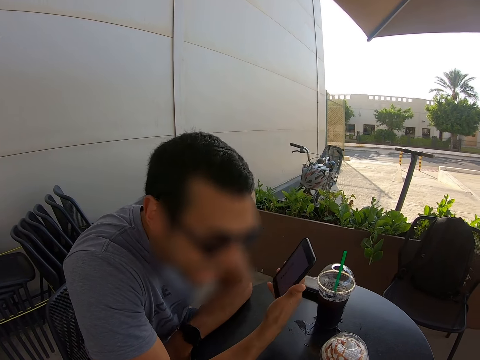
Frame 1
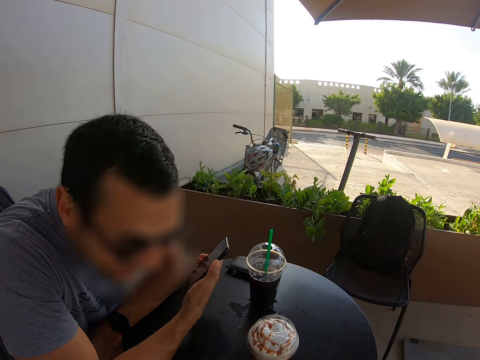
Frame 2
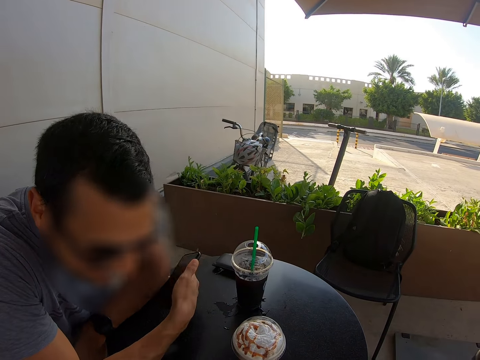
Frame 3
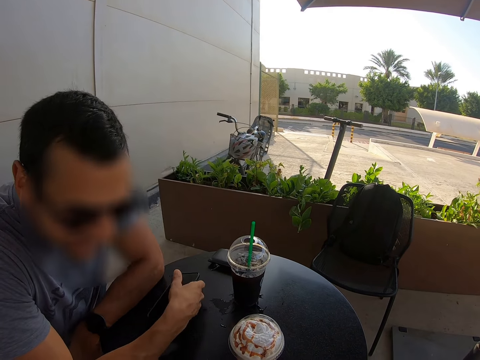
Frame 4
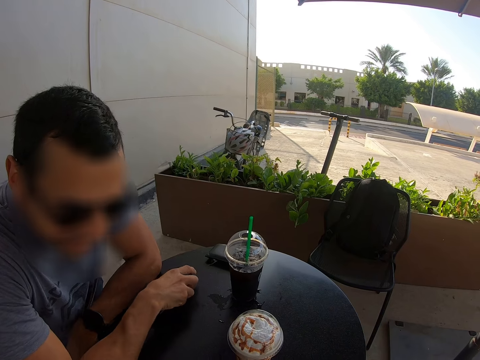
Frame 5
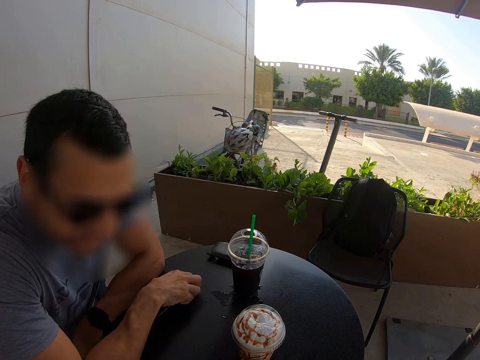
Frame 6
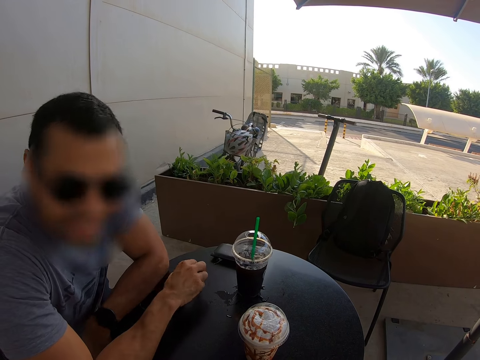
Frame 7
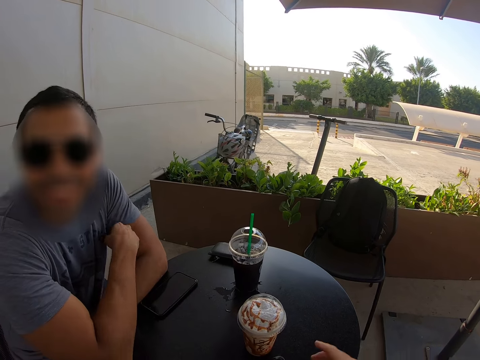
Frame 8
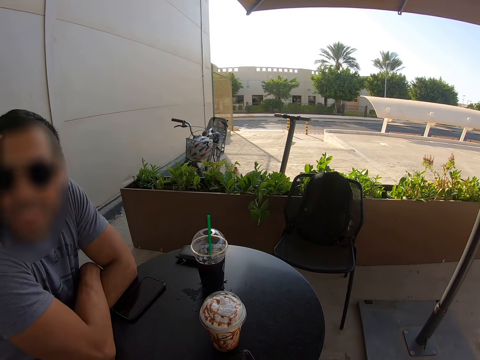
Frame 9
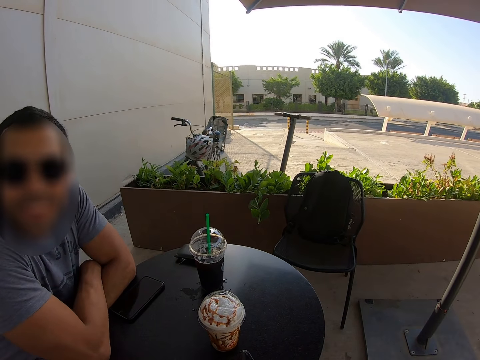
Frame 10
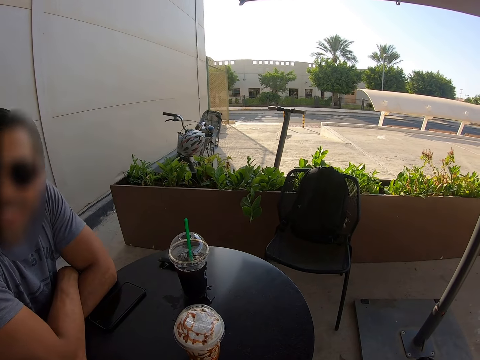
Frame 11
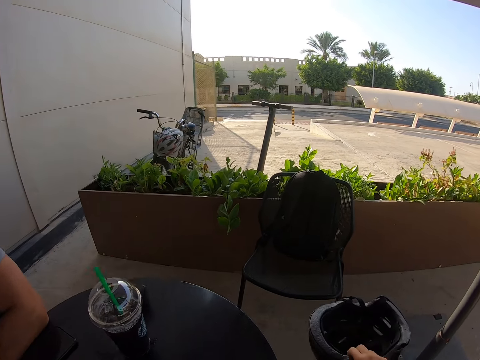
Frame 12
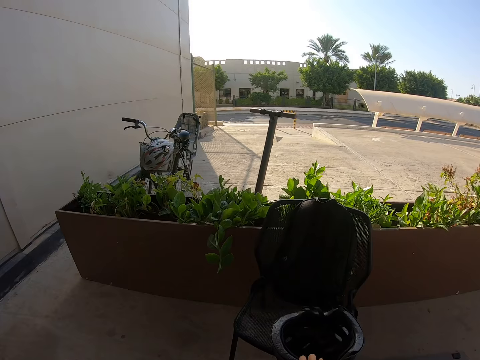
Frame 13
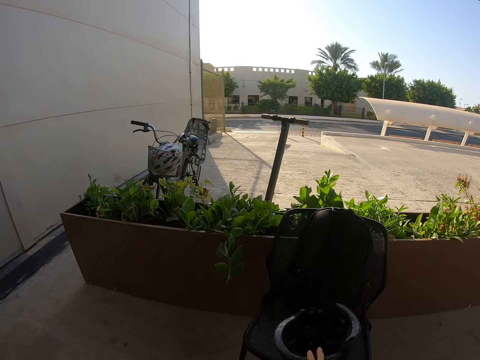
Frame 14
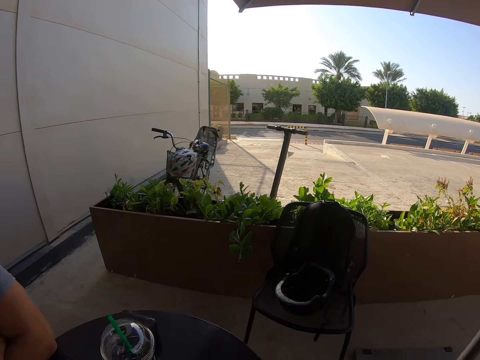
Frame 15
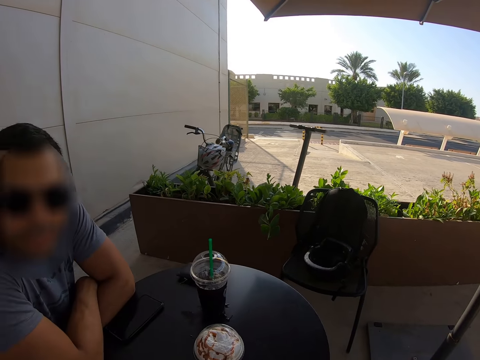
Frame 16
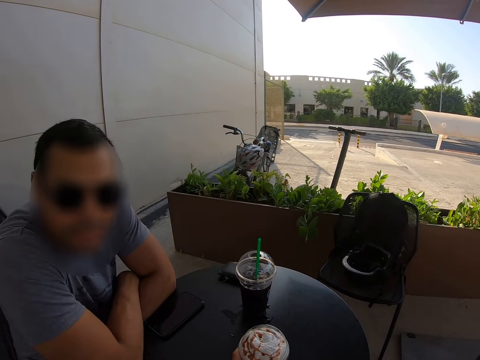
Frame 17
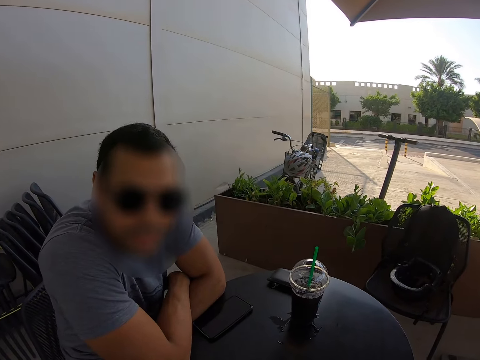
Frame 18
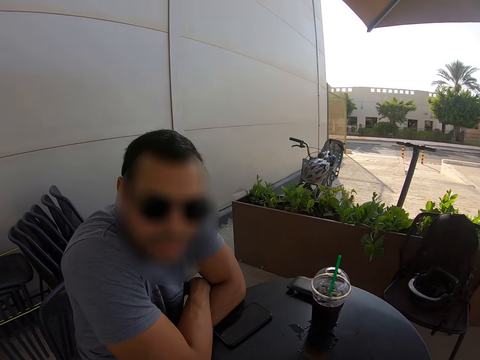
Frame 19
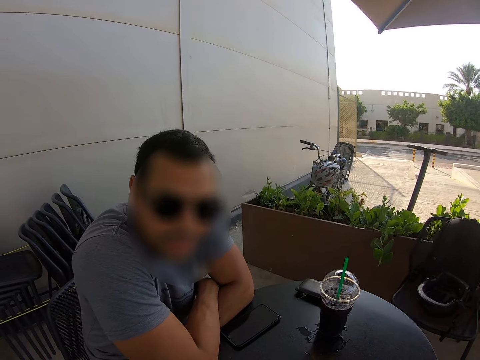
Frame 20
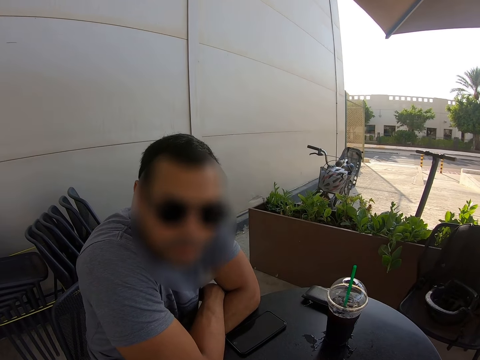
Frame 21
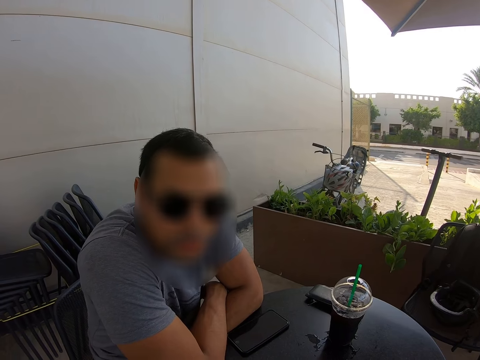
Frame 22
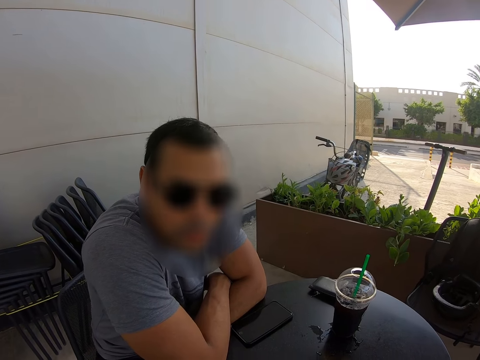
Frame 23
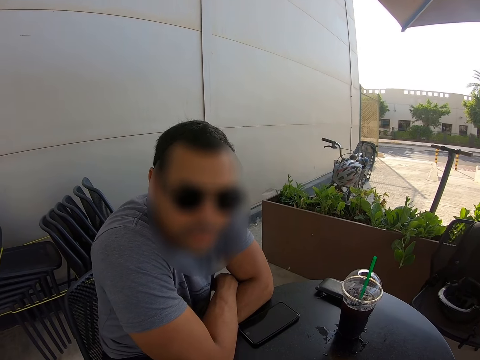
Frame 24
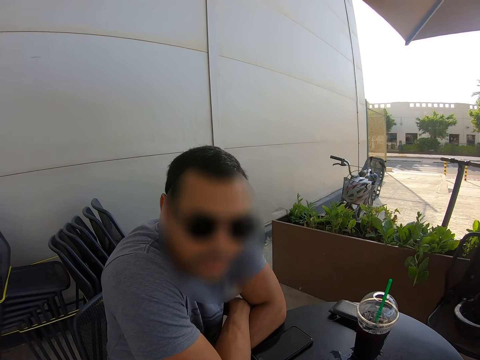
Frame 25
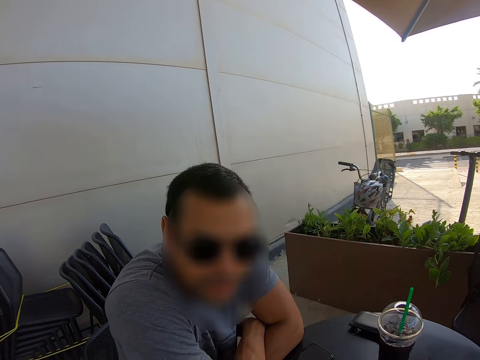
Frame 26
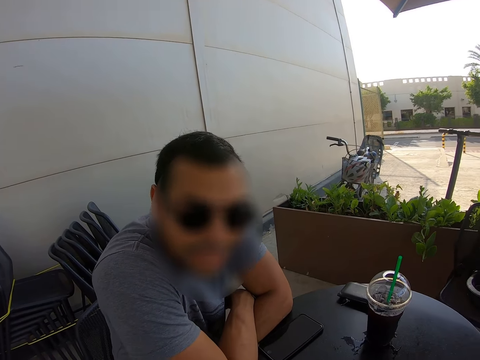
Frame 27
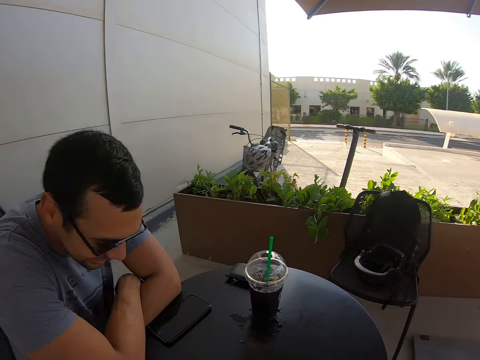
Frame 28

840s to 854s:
A man looks down. The man places the phone on the table. The camera wearer puts a helmet down. They look at the man.

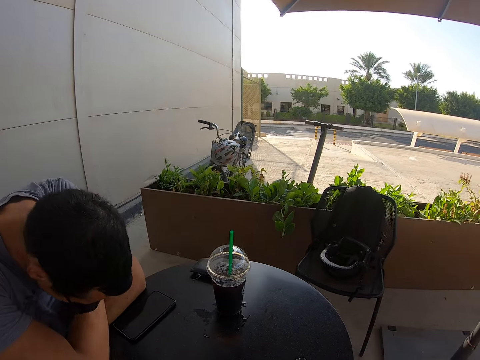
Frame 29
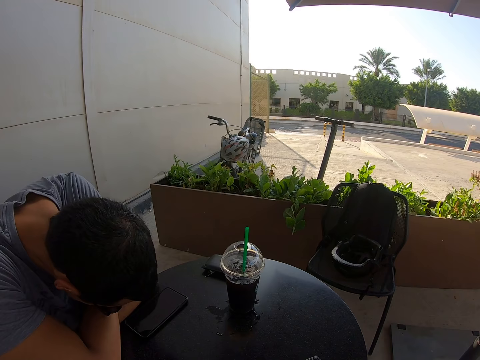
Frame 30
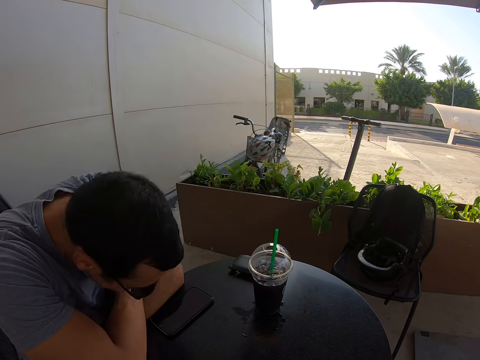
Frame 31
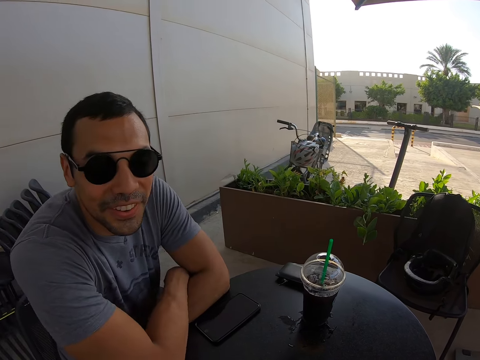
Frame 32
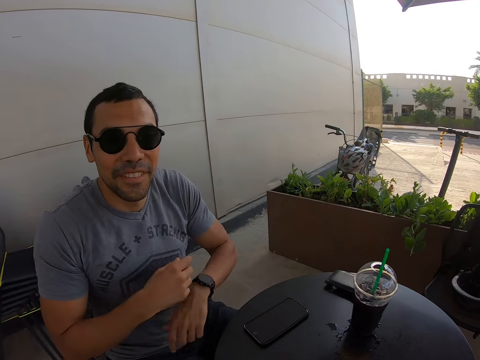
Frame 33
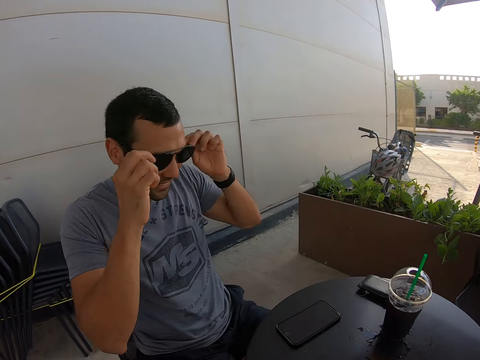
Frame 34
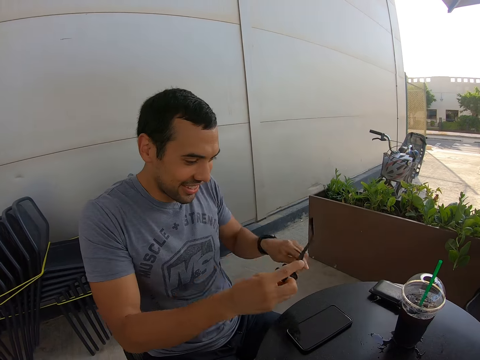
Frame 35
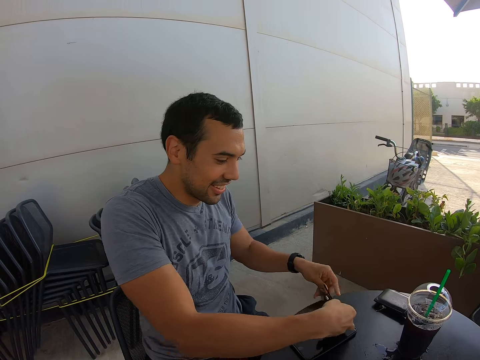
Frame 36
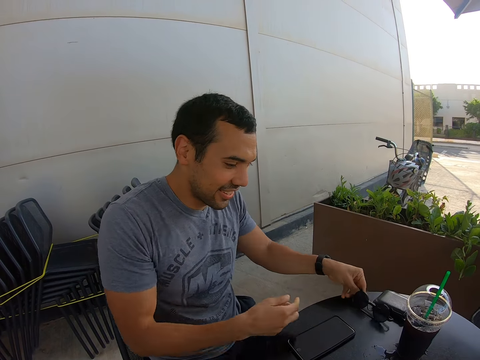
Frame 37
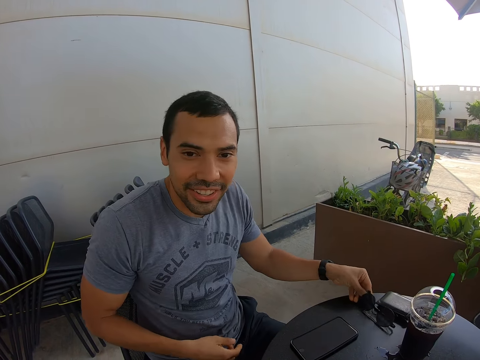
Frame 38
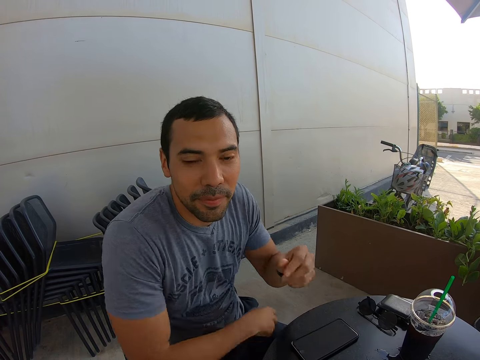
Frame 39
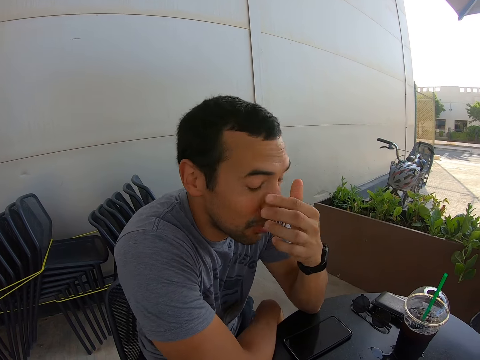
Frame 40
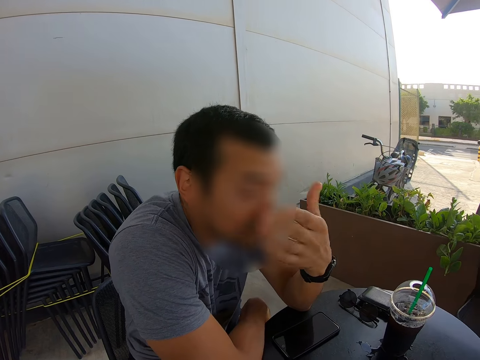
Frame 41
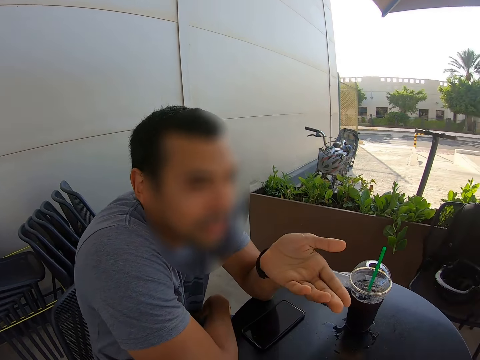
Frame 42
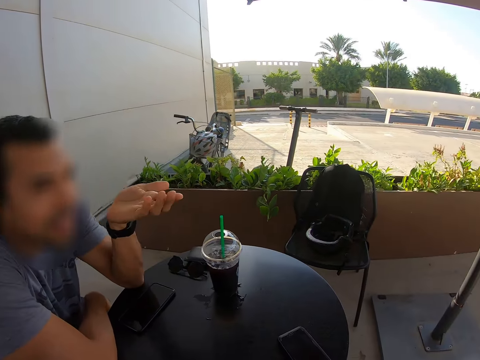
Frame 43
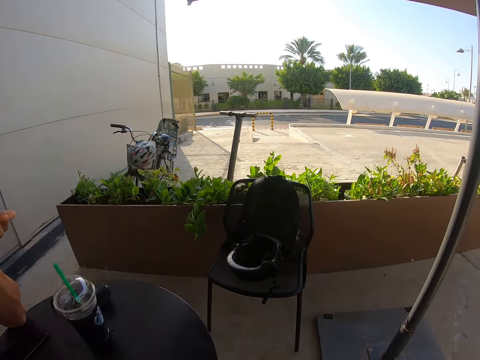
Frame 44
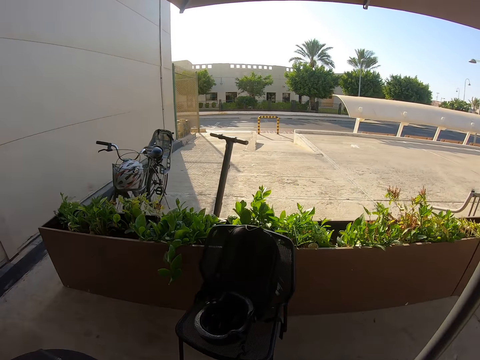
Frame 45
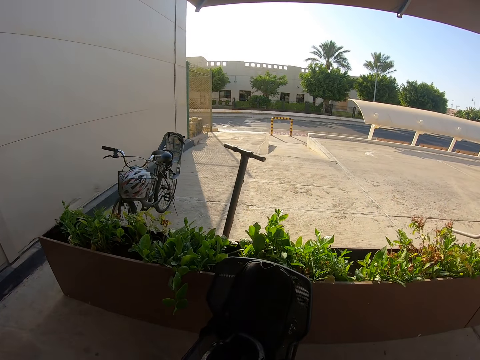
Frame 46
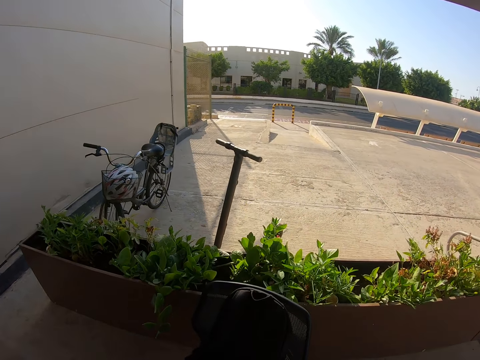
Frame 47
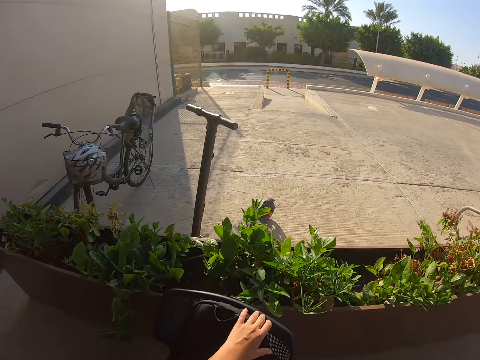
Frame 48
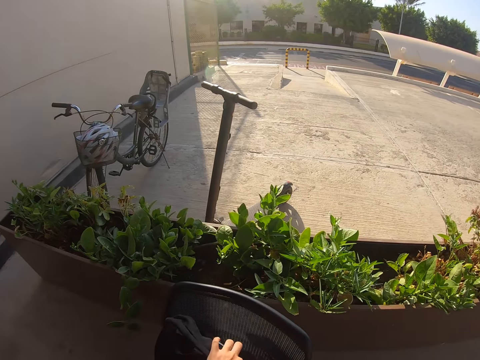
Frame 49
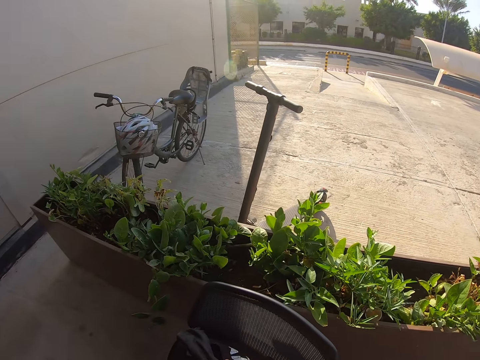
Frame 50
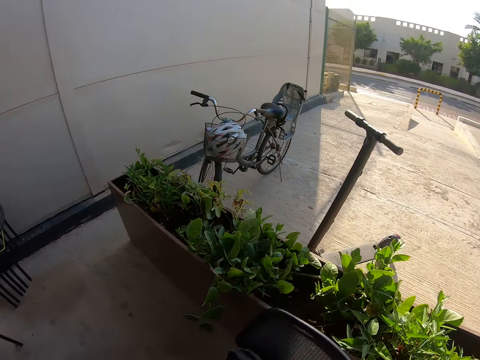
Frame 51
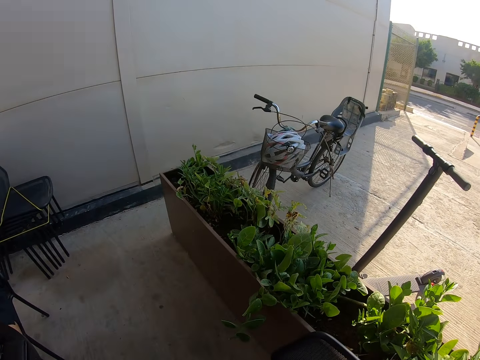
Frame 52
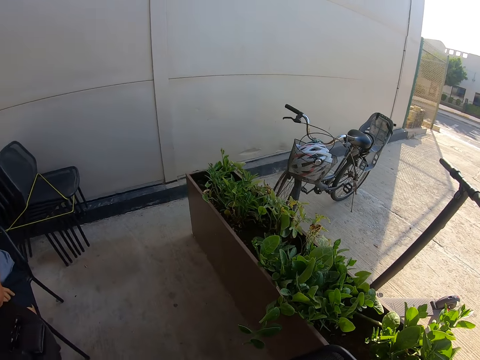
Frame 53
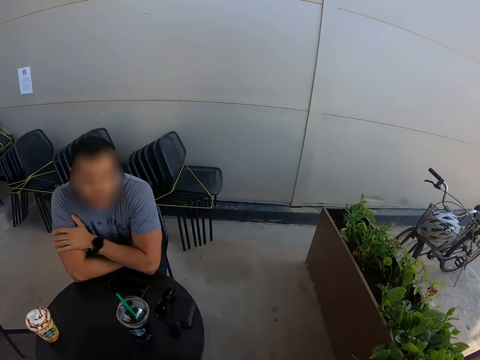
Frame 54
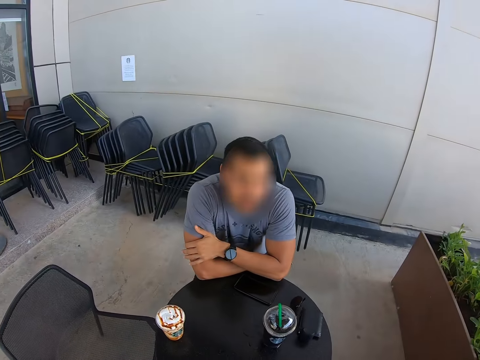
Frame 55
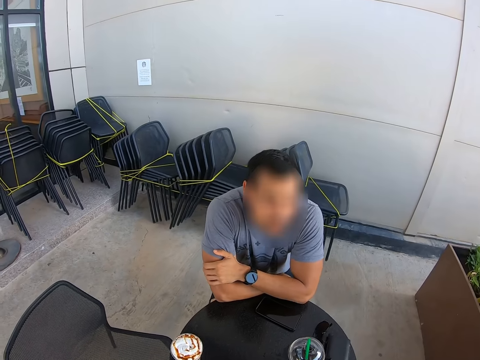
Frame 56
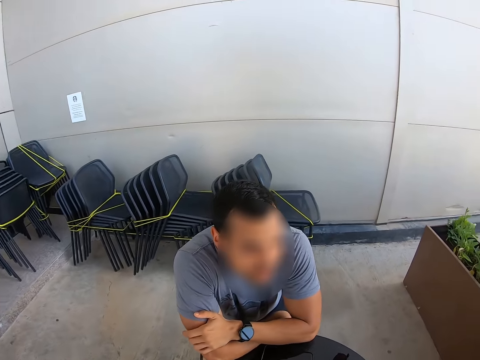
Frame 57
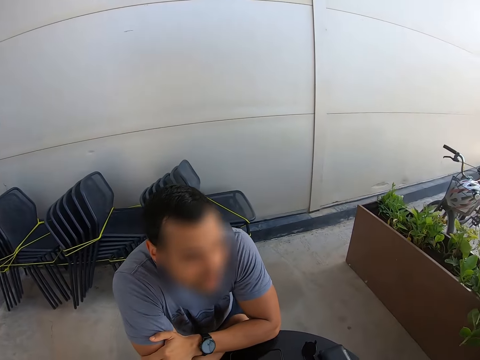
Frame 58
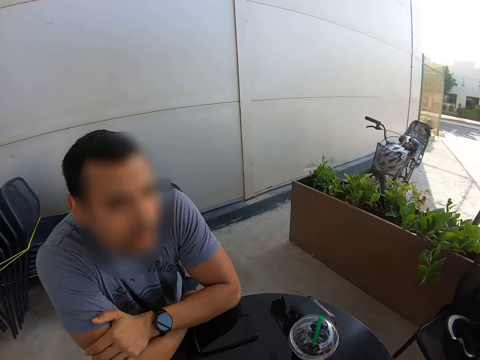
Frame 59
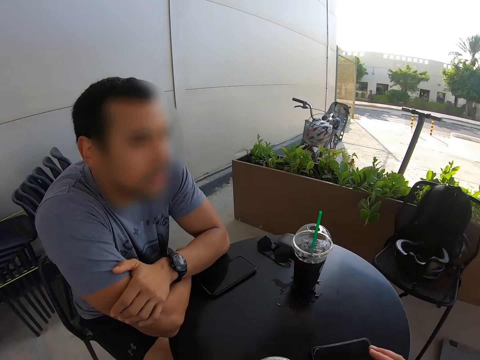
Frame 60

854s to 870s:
A man removes his sunglasses. The man places the sunglasses on the table. The man holds his eyes. The camera wearer looks around.
